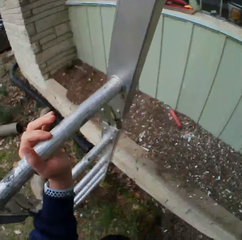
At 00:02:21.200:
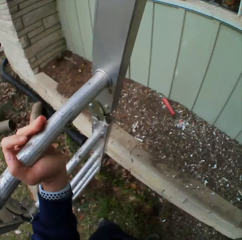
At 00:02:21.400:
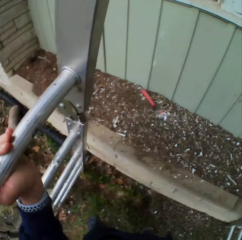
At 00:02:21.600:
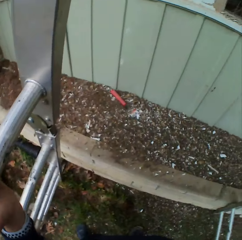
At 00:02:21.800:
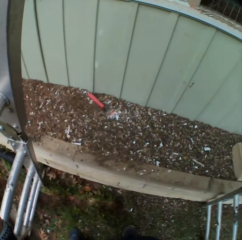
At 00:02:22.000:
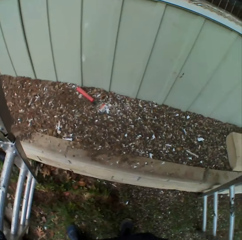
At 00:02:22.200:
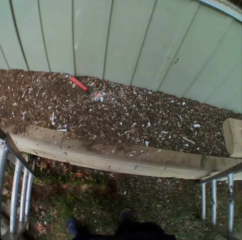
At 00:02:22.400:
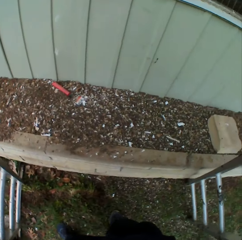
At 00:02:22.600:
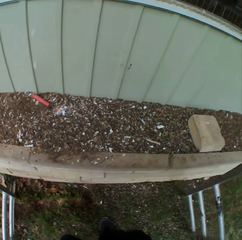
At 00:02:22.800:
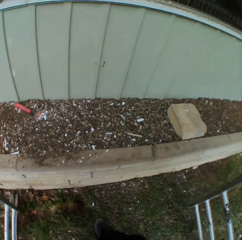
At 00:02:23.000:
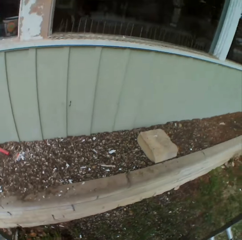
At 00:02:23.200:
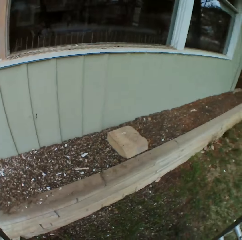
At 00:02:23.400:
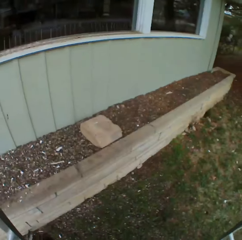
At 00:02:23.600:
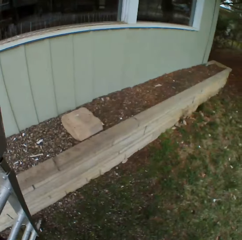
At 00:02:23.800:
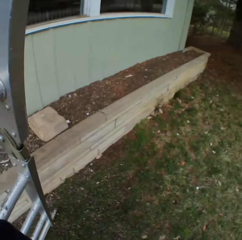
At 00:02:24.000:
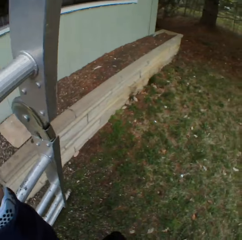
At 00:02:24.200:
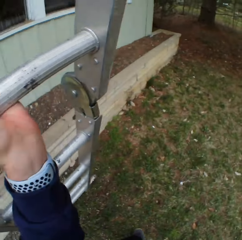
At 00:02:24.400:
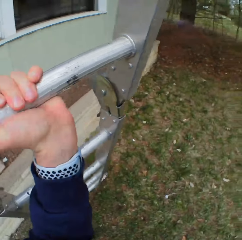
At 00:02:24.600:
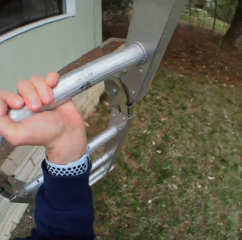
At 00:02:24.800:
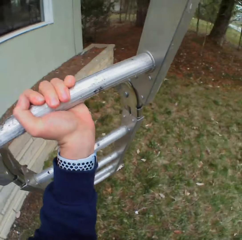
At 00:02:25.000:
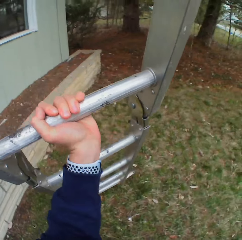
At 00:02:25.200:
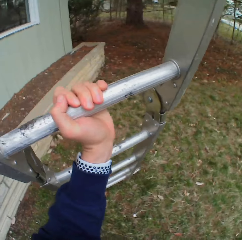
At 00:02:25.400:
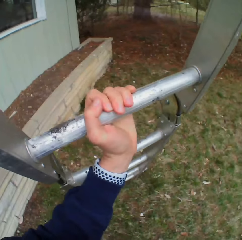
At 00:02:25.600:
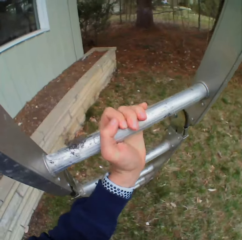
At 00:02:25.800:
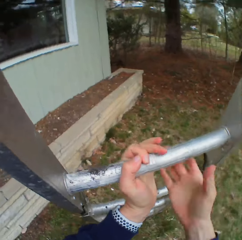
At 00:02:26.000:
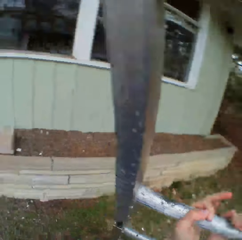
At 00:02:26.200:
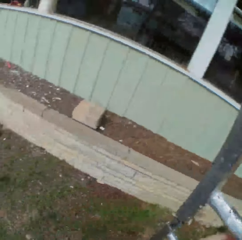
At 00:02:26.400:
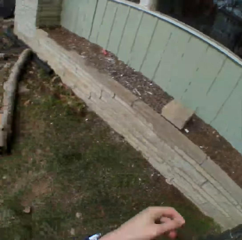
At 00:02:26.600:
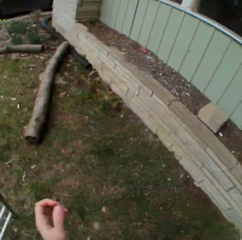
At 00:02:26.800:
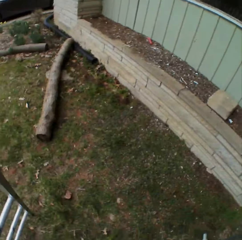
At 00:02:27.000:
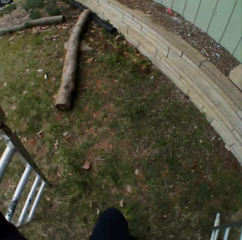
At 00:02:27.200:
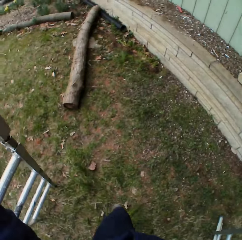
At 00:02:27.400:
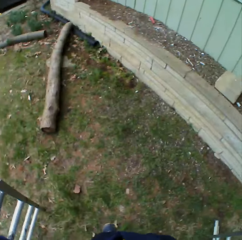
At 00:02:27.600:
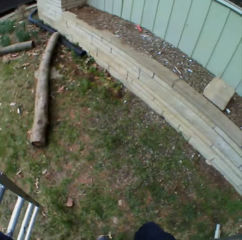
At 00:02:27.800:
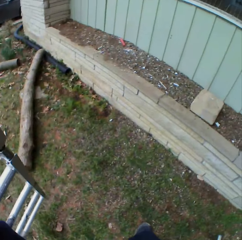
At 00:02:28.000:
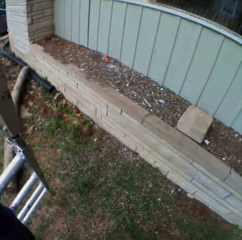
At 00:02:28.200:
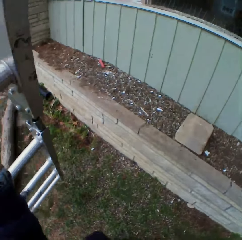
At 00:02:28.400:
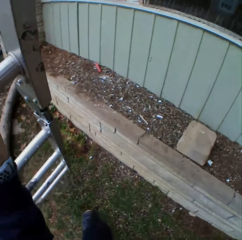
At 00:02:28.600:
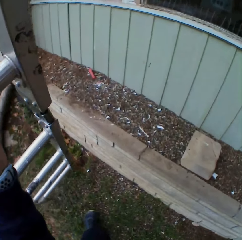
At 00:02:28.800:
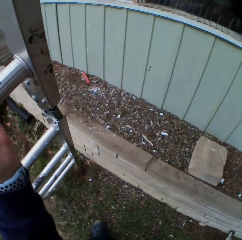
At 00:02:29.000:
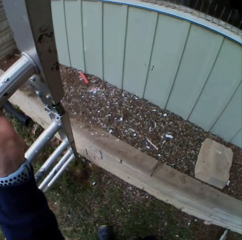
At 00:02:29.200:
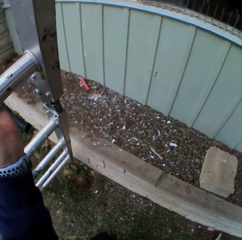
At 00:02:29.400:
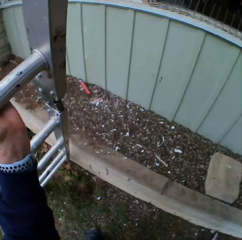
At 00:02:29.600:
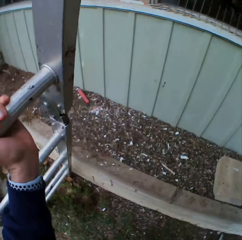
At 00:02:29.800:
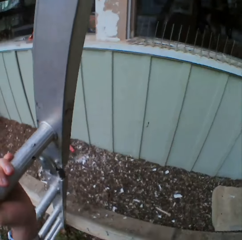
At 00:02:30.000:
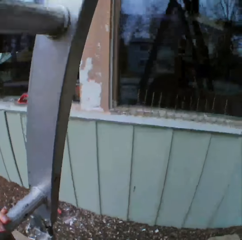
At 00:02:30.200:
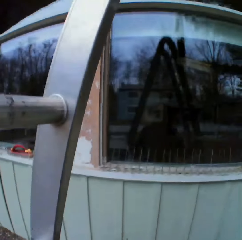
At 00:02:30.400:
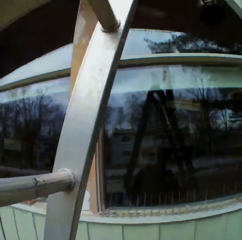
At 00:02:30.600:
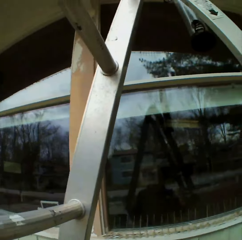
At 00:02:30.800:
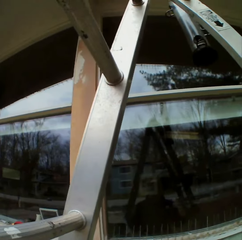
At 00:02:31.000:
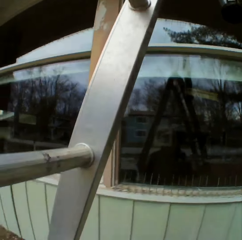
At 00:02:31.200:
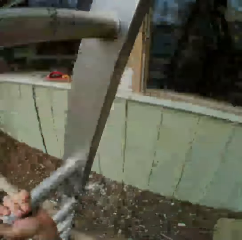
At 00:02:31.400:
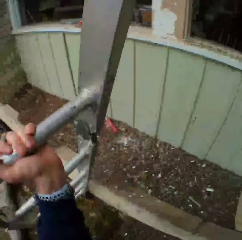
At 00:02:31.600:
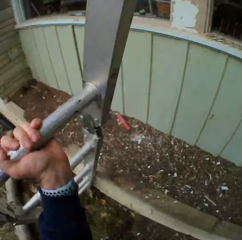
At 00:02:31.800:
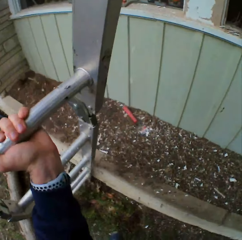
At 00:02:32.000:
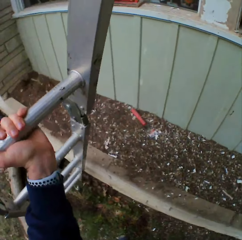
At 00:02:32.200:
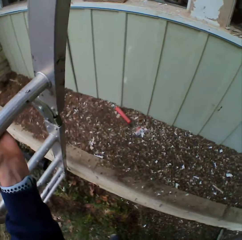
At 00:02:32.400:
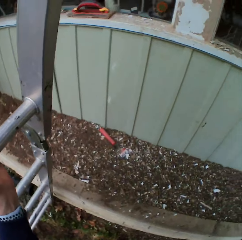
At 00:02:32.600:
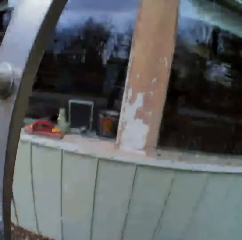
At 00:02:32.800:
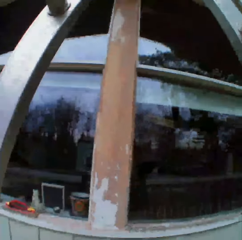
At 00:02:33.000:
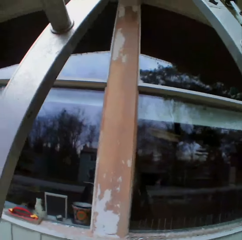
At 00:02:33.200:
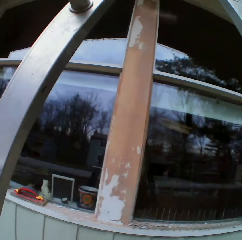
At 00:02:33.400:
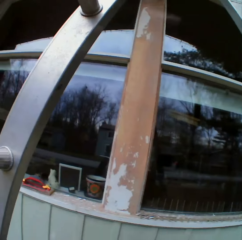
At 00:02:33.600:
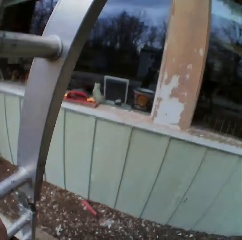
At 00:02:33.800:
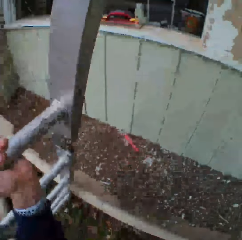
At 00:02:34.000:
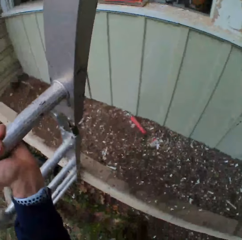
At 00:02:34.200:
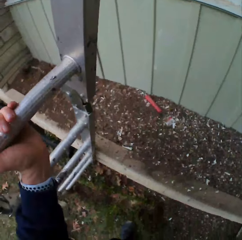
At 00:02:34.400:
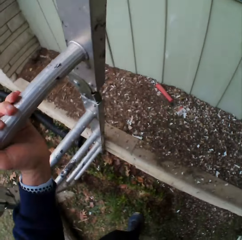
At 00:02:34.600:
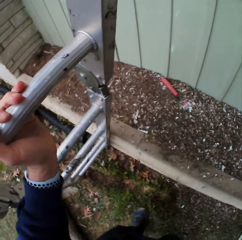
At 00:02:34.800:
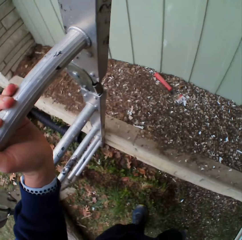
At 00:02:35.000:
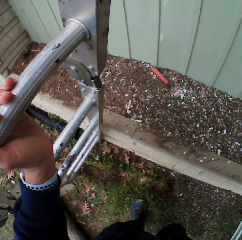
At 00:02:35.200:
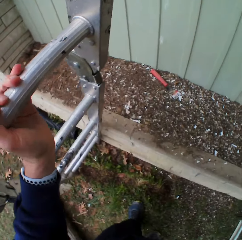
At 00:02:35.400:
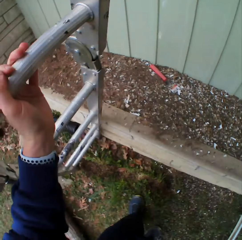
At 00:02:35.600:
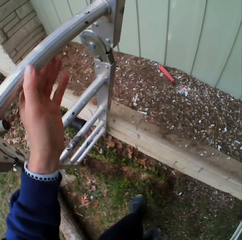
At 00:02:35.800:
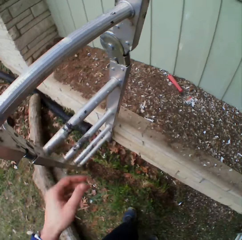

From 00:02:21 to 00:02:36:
The camera wearer lifts the ladder. He walks beside the house. He adjusts the ladder to his preferred position. He puts the ladder down. He turns around. He lifts the ladder. He puts the ladder down. He looks at the house. He moves the ladder. He looks at the house.

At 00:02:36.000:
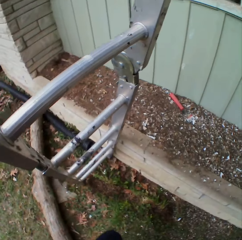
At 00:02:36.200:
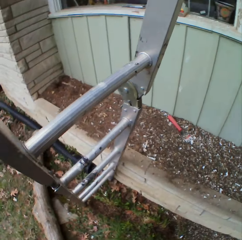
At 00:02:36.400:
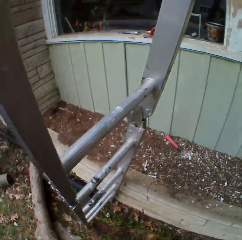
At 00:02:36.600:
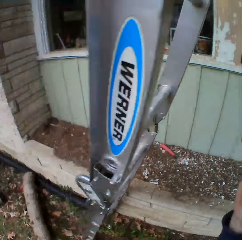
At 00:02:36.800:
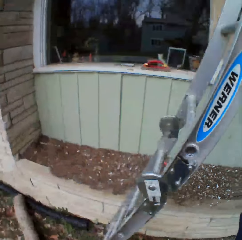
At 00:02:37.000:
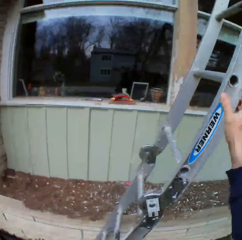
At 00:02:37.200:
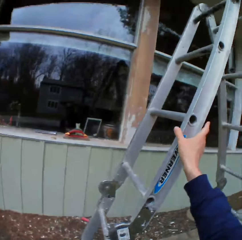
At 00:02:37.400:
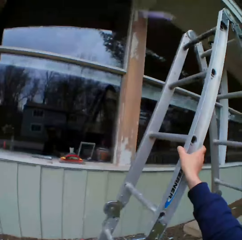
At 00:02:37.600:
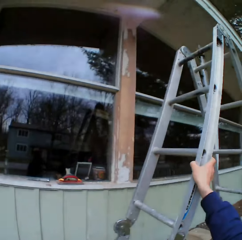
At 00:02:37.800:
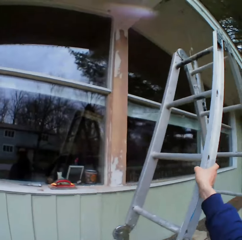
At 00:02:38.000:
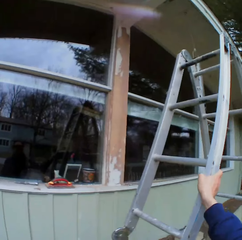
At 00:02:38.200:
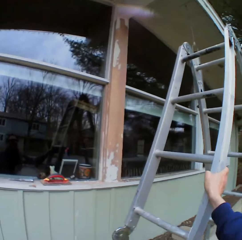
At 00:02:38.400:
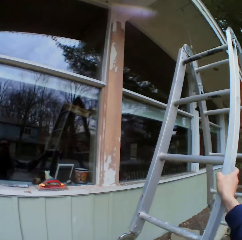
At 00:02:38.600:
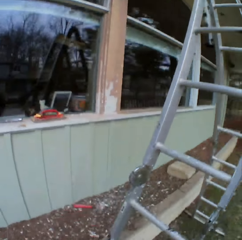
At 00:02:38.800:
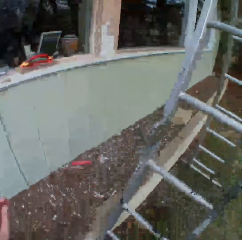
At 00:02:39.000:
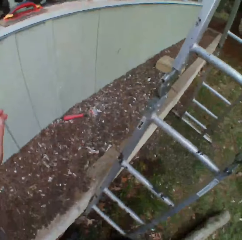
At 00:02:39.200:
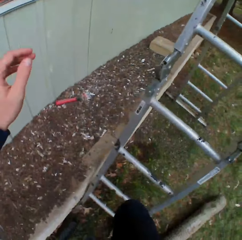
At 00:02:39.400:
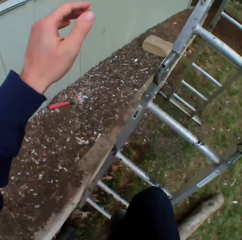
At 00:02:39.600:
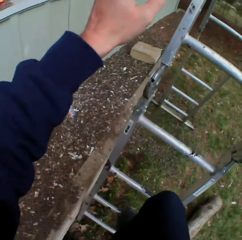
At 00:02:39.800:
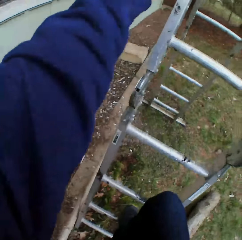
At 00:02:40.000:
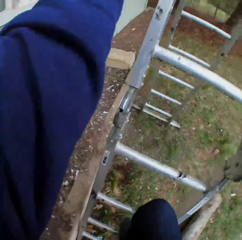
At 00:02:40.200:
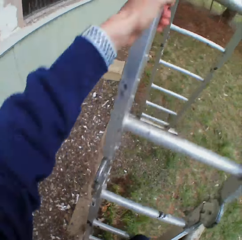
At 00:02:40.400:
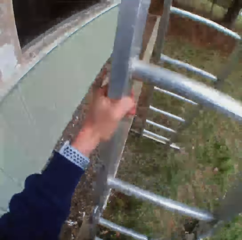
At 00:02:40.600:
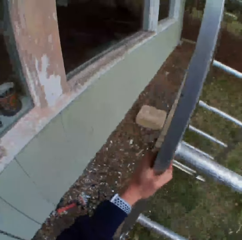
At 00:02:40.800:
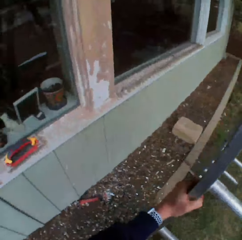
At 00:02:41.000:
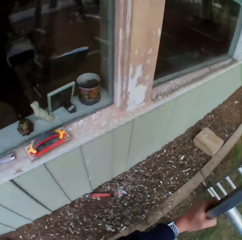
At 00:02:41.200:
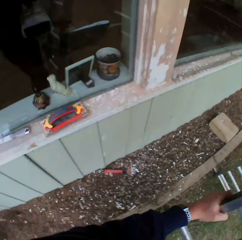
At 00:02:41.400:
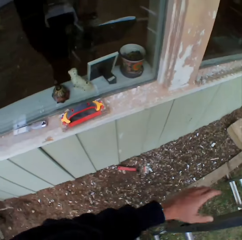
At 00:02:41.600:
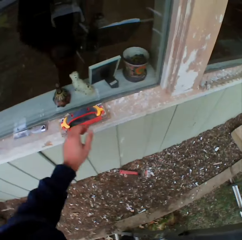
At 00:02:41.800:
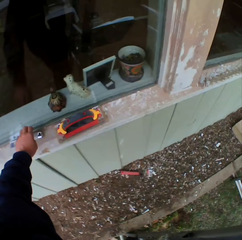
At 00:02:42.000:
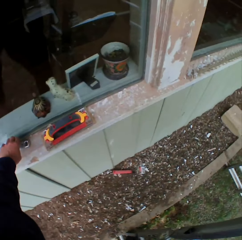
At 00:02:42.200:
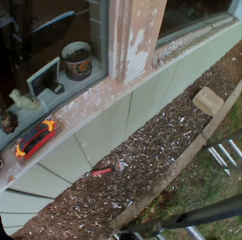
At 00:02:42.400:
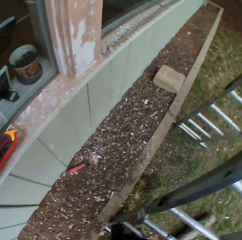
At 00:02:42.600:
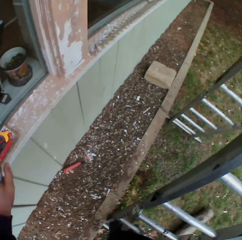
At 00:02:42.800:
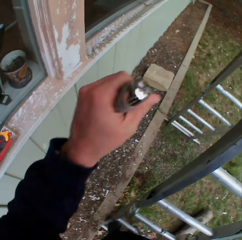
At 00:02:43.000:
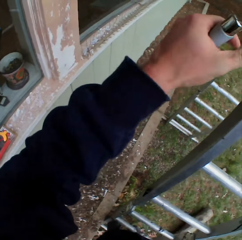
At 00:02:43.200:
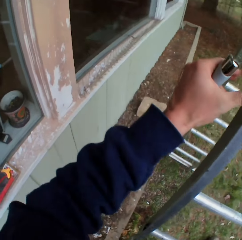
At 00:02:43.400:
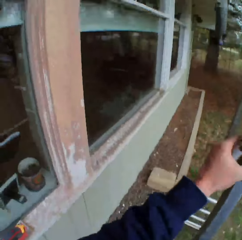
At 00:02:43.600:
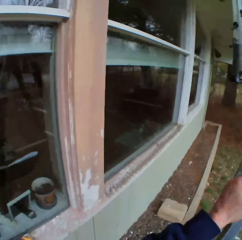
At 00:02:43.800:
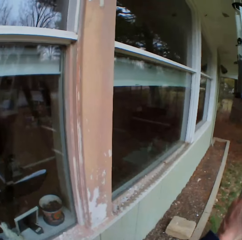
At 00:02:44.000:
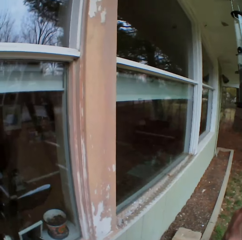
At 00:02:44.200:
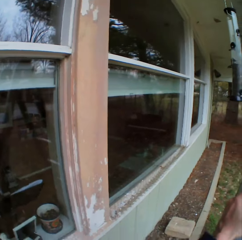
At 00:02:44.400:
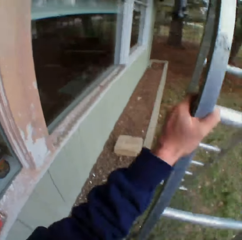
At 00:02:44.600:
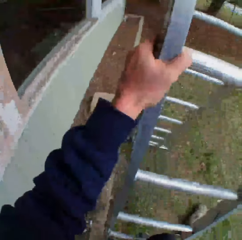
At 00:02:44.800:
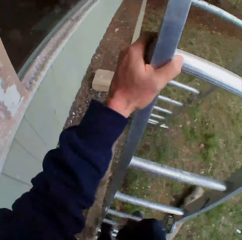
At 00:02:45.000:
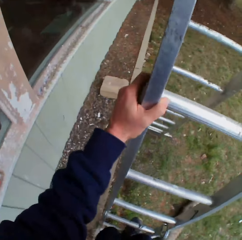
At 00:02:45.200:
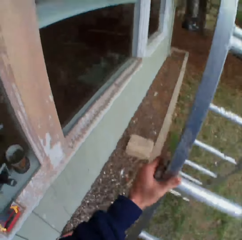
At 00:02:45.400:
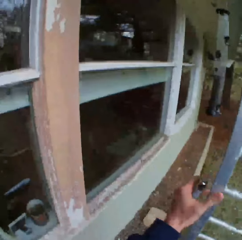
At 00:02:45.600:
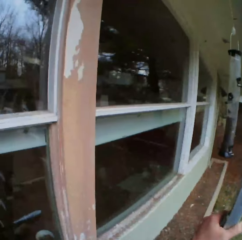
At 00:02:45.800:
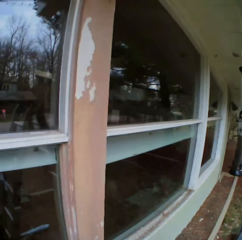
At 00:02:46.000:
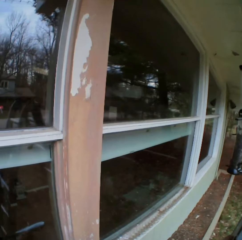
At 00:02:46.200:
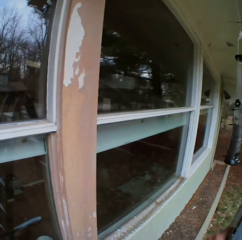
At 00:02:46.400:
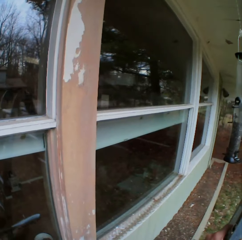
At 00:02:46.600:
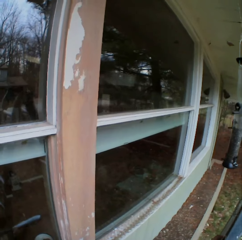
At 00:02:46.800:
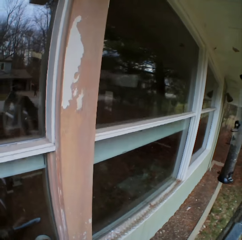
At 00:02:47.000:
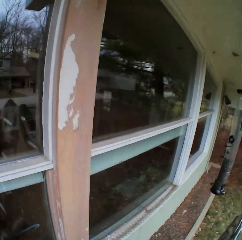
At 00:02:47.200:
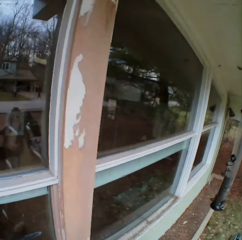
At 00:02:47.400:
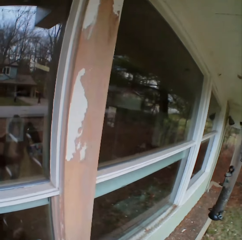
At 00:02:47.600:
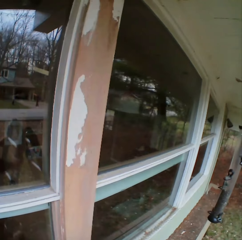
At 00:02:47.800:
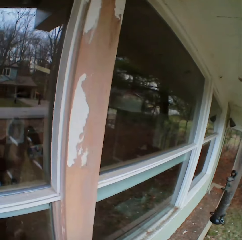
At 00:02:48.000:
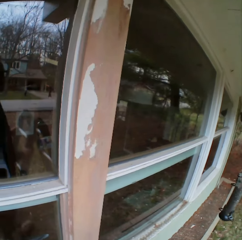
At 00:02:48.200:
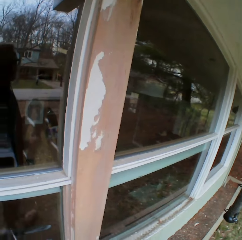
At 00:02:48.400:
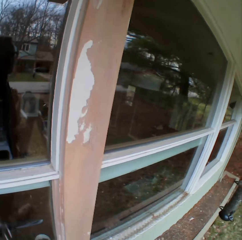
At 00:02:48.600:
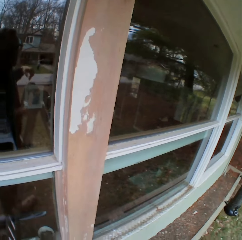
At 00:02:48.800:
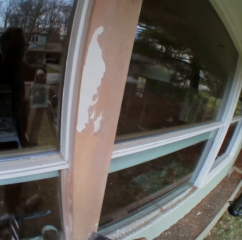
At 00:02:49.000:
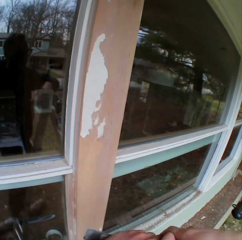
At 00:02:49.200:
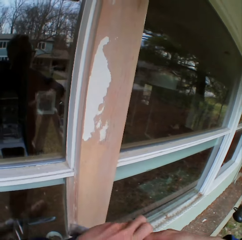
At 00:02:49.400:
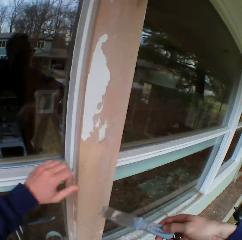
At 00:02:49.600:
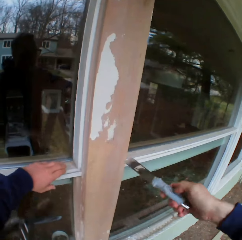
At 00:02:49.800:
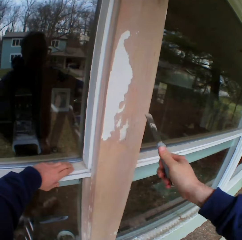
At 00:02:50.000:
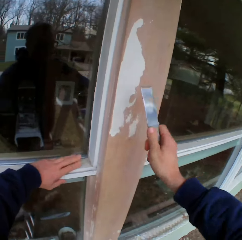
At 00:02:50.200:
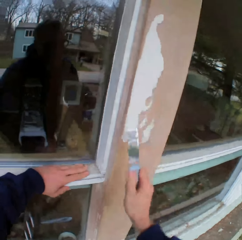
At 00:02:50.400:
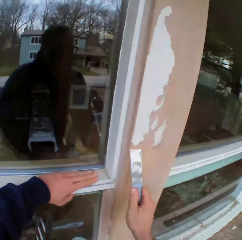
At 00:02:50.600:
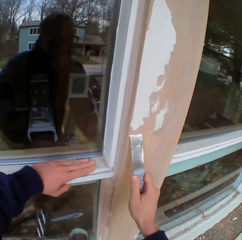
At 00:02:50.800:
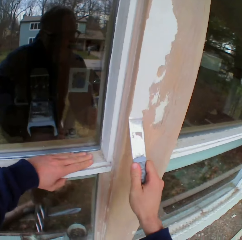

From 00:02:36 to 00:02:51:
The camera wearer walks beside the ladder. He climbs up the ladder. He picks up a chisel. He climbs the ladder. He scrapes the wall. He supports himself with his left hand.
